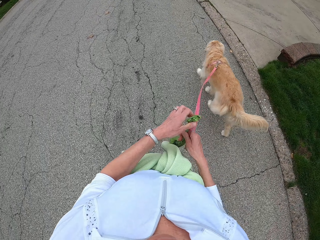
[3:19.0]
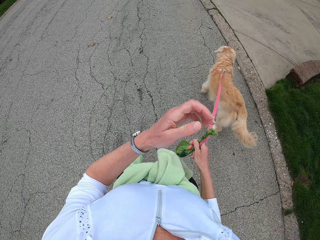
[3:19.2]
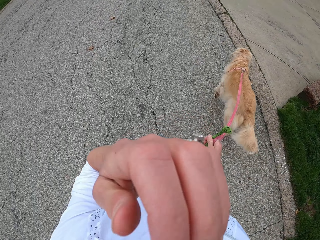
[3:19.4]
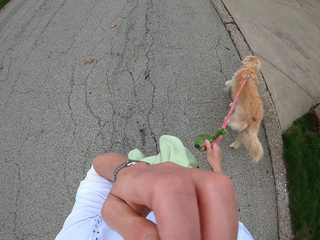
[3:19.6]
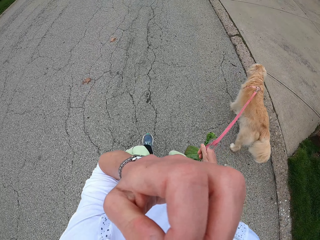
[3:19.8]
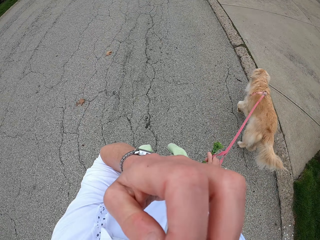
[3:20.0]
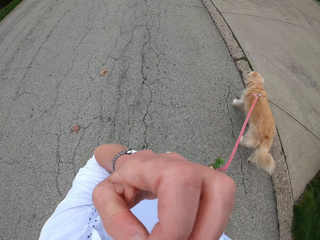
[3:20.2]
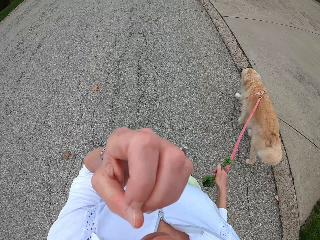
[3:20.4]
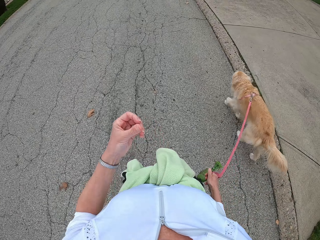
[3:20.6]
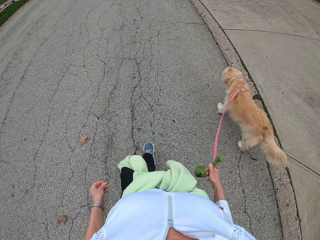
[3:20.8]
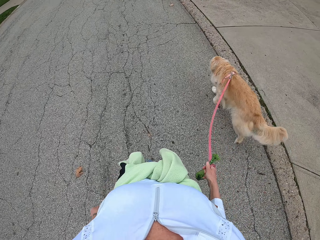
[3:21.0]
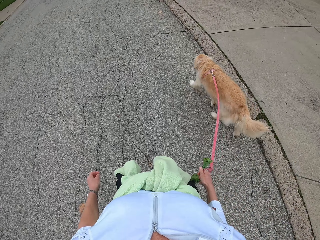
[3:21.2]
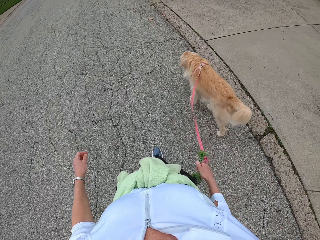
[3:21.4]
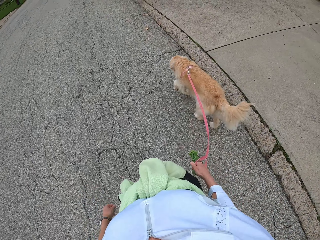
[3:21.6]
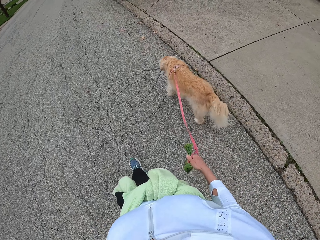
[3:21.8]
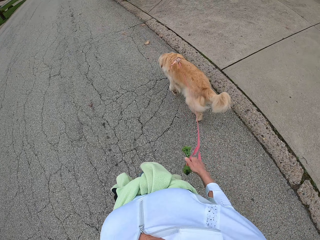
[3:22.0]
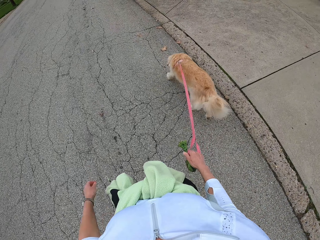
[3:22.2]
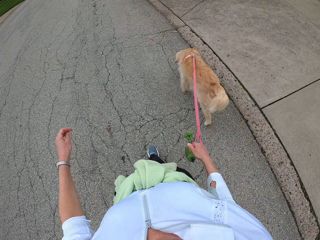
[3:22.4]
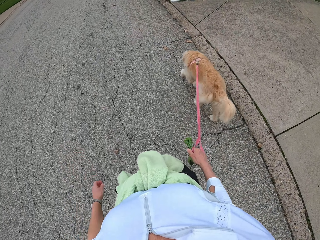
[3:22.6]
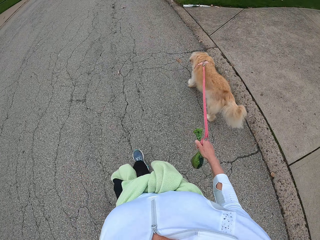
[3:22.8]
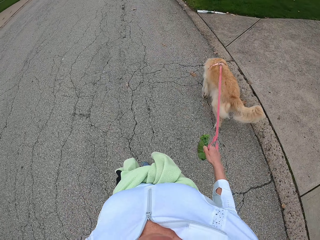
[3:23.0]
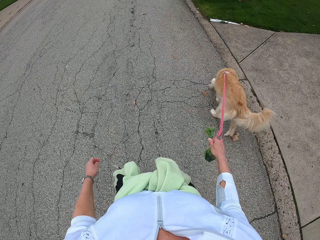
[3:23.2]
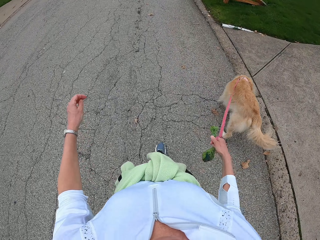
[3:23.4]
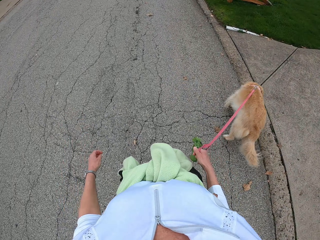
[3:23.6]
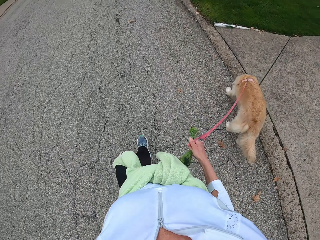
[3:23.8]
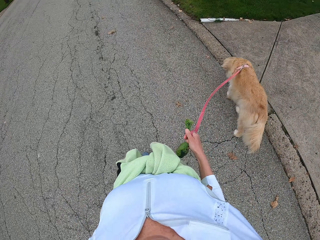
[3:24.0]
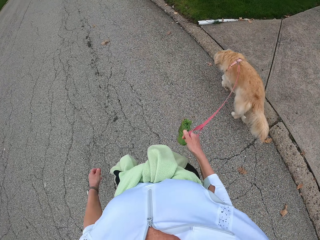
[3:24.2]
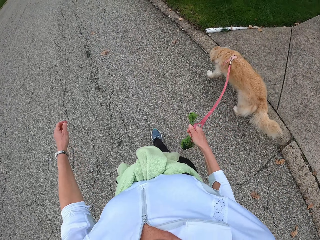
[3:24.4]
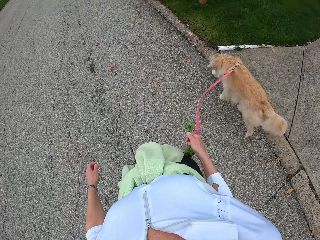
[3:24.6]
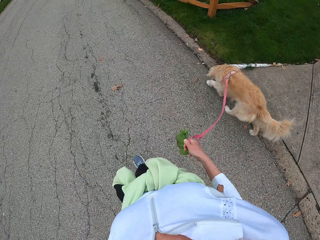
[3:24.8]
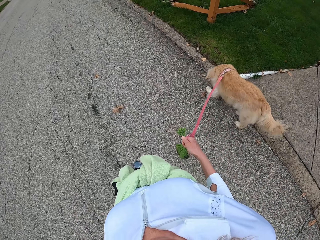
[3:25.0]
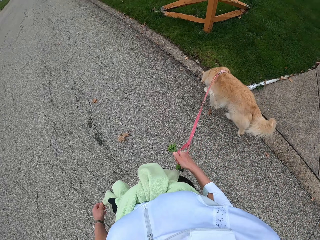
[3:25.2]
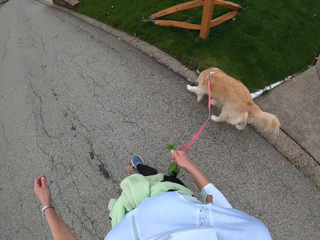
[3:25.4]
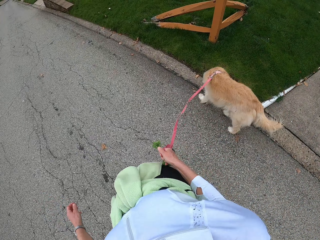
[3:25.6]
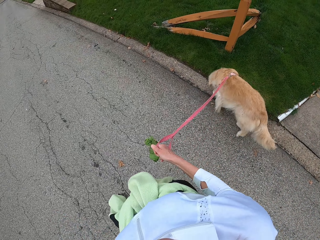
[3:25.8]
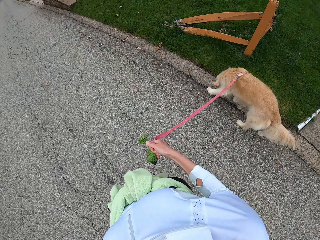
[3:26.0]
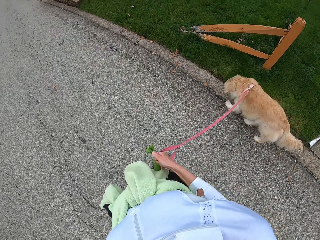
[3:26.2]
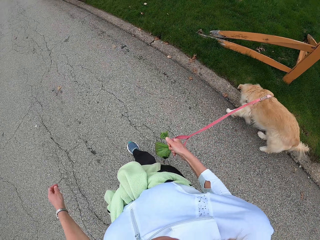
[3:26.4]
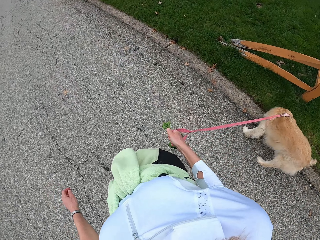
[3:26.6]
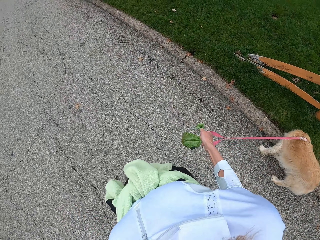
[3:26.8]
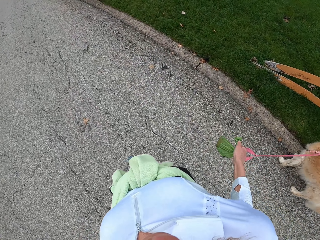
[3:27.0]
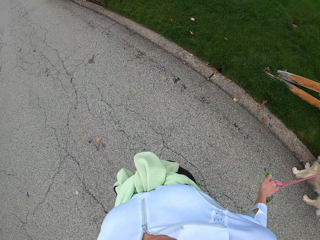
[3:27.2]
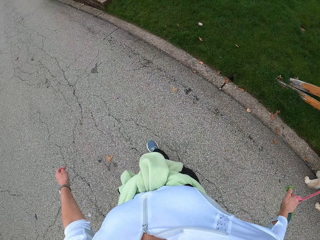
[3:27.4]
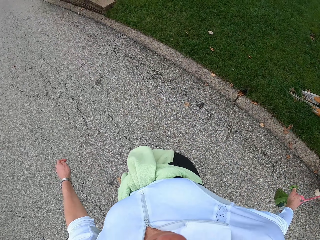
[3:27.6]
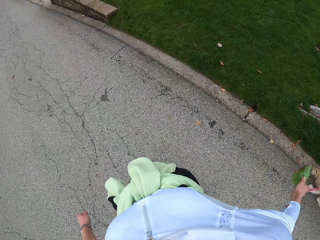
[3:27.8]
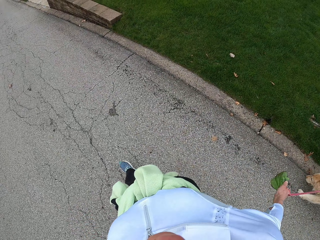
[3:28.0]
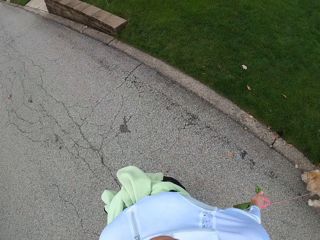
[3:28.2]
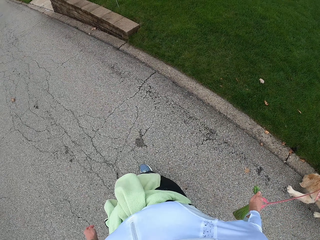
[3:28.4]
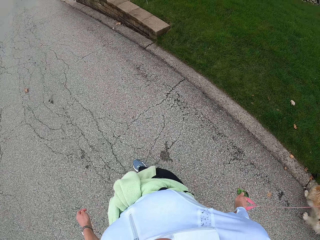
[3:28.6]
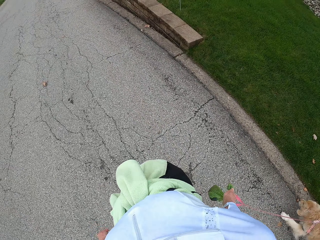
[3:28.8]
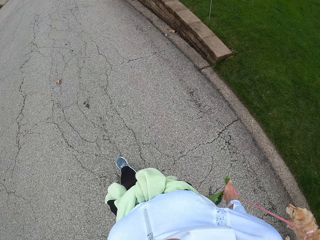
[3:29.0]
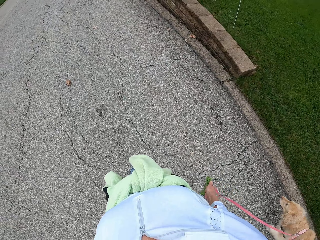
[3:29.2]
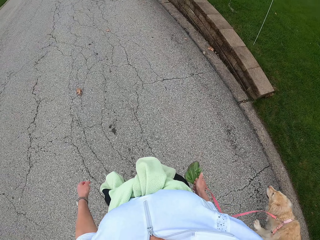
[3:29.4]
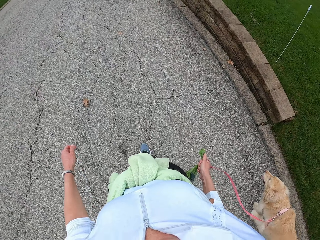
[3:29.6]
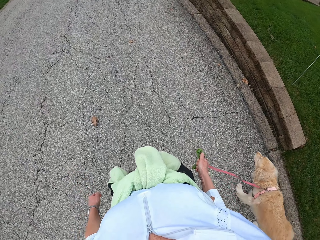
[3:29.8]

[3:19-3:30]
The camera wearer puts her pouch in the other hand with the dog leash. She raises her hand, adjusts her camera, and puts her hand down. She walks.

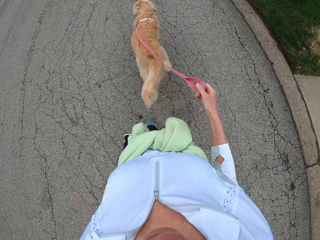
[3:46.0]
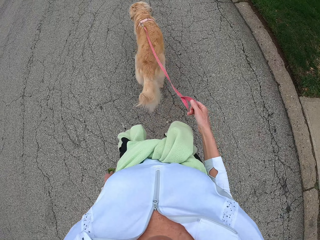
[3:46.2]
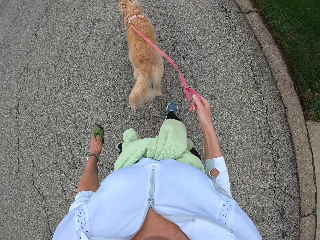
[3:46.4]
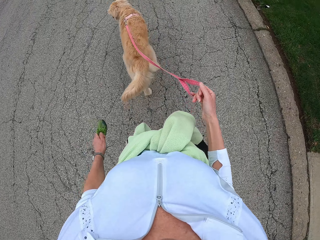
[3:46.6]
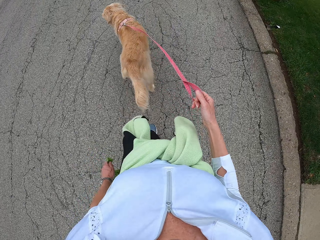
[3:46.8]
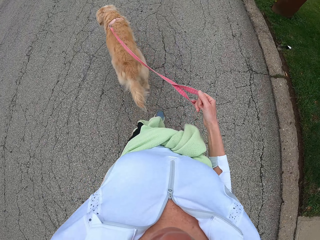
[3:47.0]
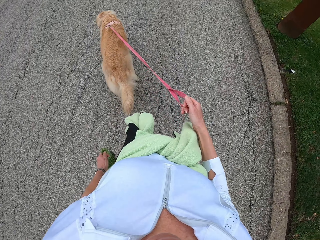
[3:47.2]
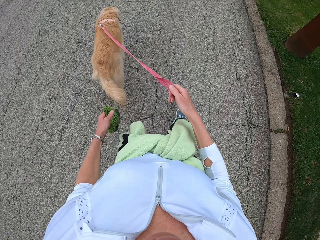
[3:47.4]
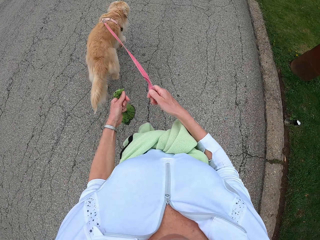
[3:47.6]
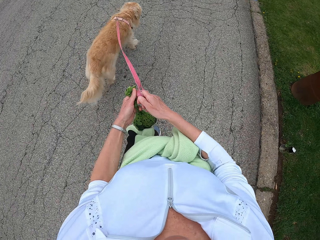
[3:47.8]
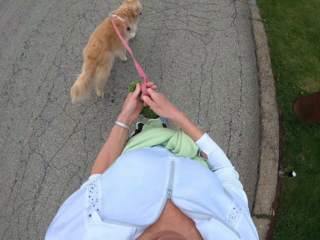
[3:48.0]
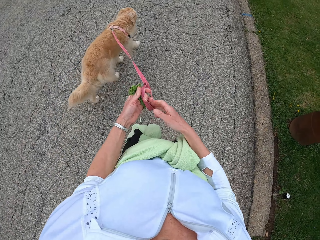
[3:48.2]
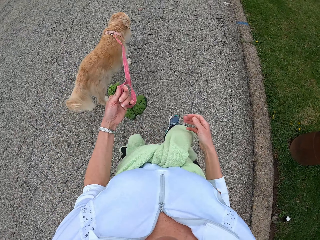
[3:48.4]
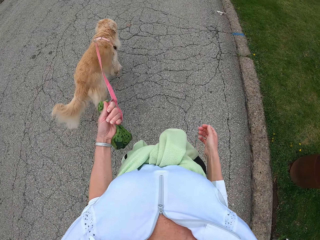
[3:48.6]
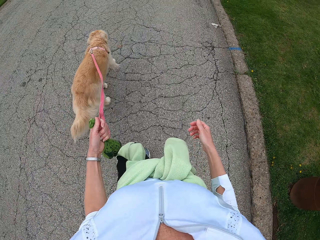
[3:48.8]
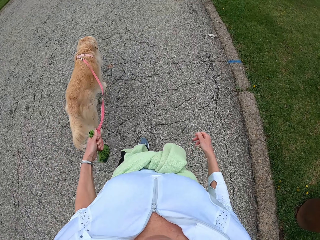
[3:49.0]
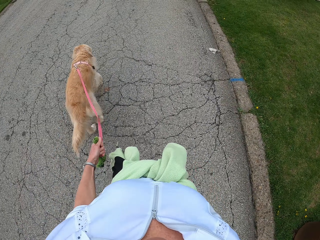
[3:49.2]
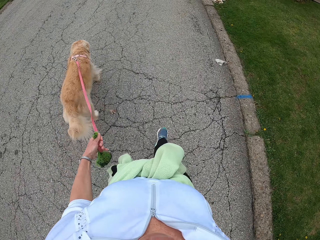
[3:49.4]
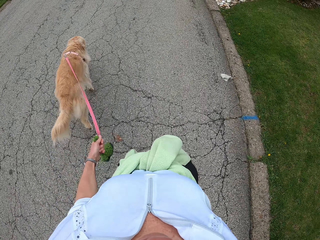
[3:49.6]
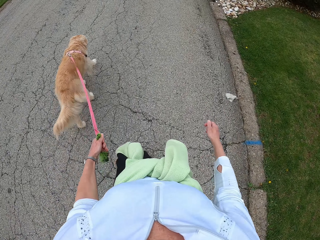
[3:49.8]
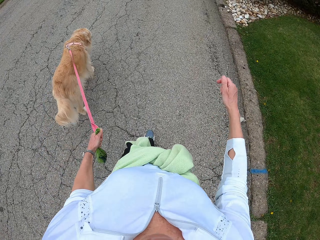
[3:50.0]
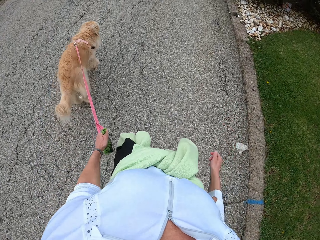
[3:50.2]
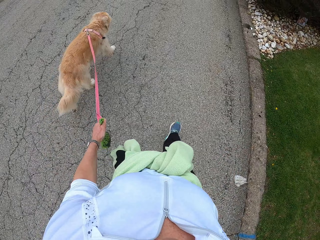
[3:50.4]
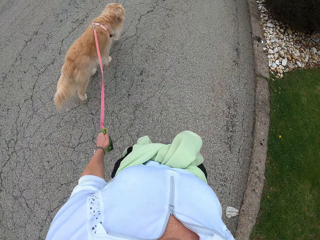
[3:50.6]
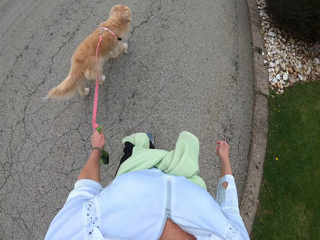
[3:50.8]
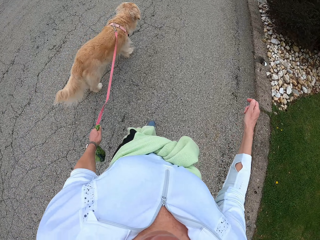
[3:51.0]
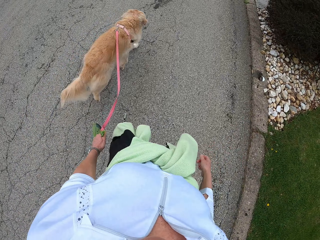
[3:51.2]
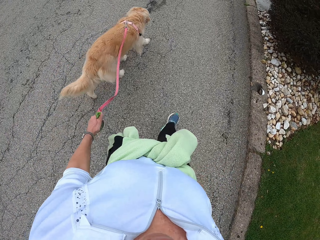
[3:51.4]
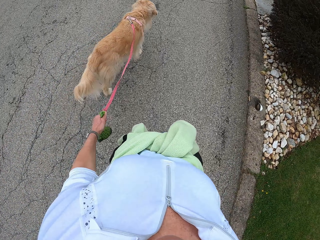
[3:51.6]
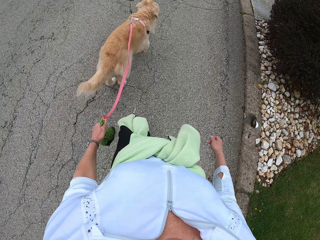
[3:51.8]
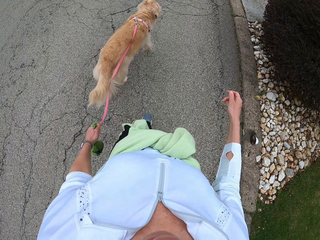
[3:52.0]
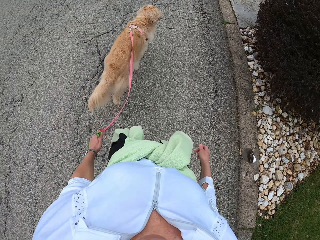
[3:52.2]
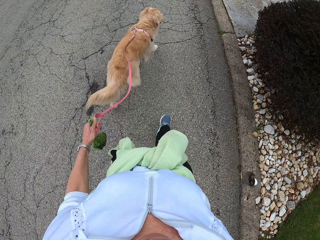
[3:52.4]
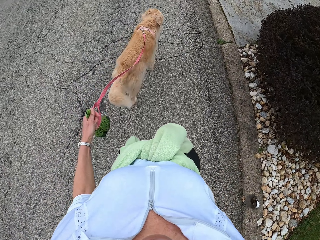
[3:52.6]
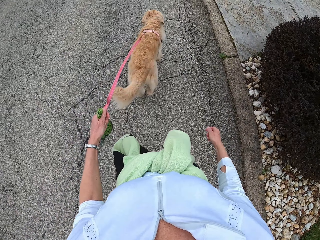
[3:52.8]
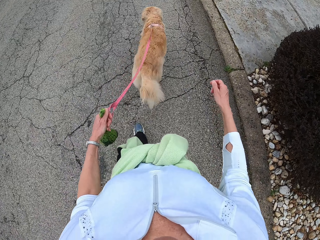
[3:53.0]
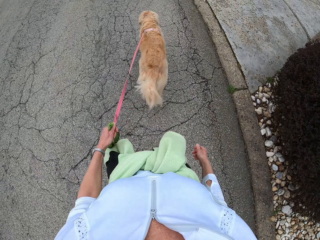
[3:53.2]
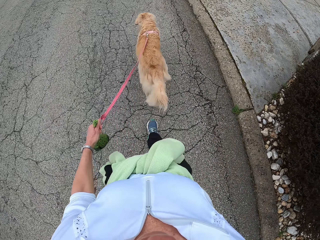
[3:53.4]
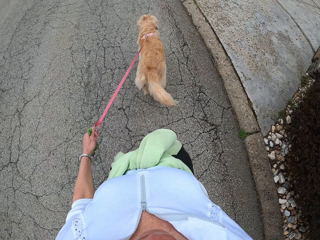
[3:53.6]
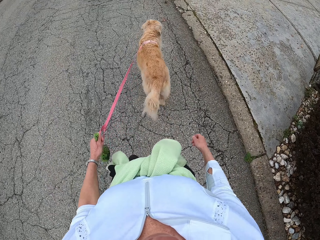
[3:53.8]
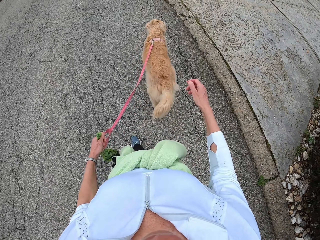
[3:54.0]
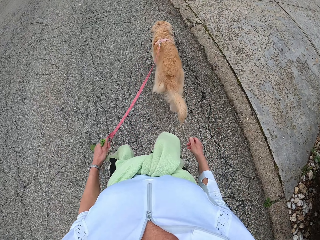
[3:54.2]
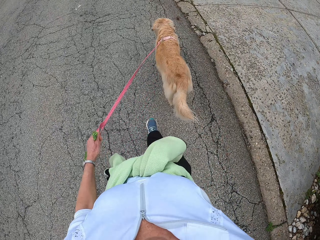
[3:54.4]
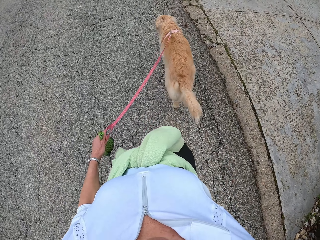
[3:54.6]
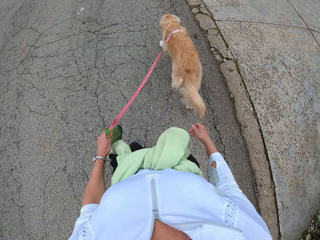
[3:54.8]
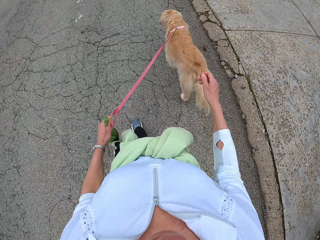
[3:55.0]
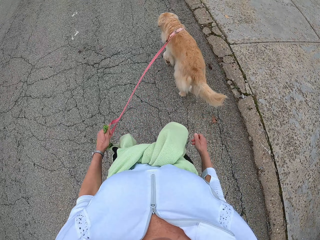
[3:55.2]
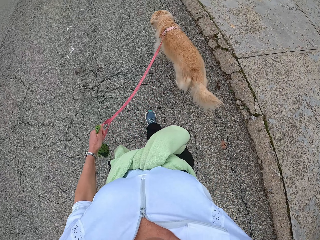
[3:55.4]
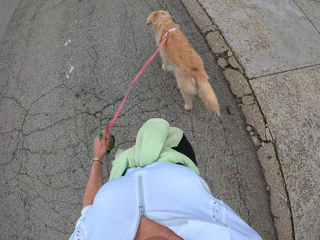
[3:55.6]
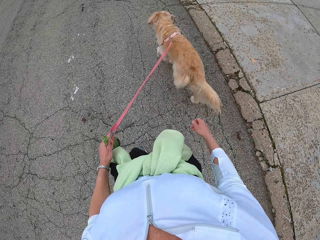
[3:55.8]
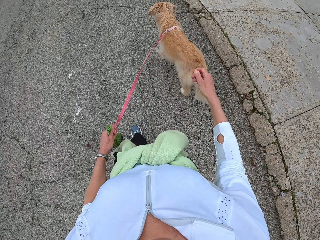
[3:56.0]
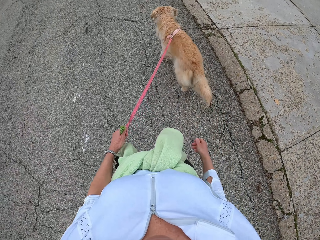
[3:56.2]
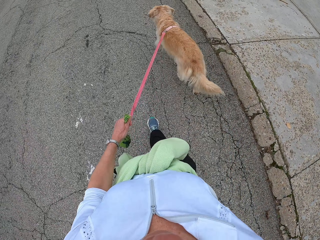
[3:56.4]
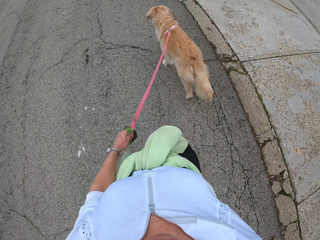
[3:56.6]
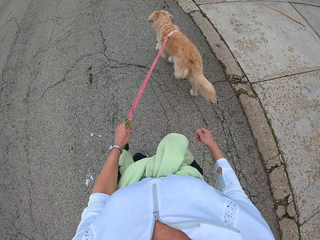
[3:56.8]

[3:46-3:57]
The camera wearer moves the strap to the left hand with the pouch and walks the dog. They walk.
